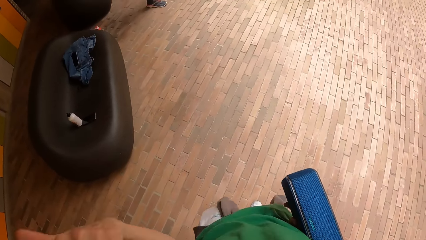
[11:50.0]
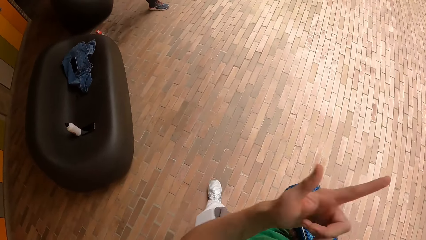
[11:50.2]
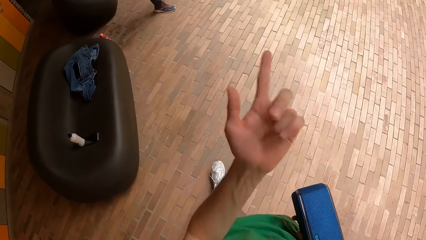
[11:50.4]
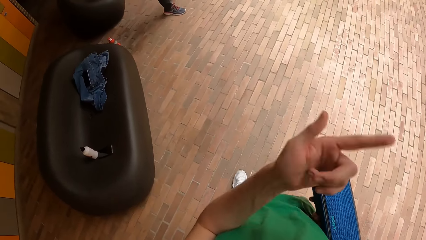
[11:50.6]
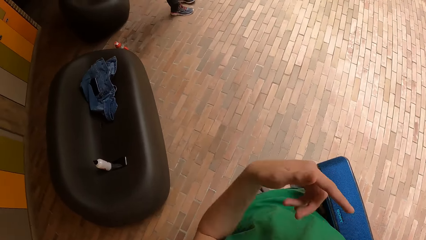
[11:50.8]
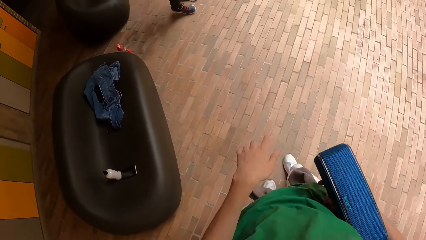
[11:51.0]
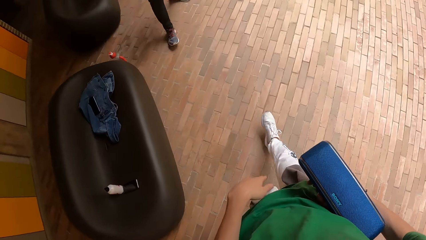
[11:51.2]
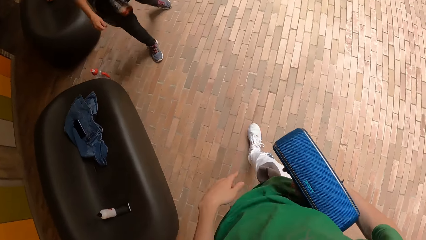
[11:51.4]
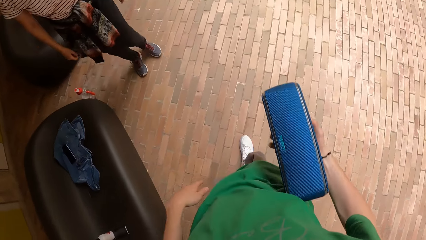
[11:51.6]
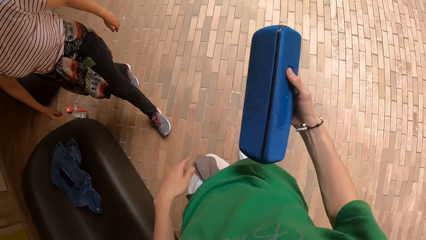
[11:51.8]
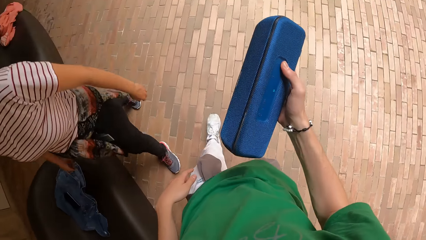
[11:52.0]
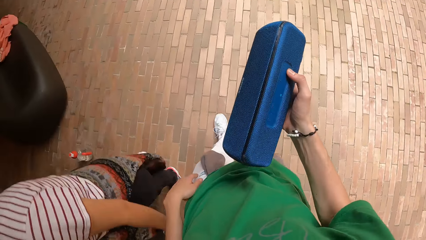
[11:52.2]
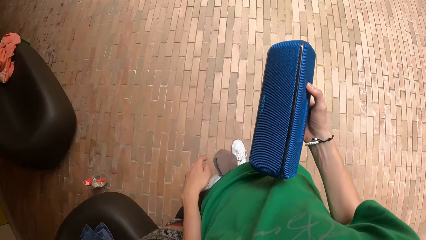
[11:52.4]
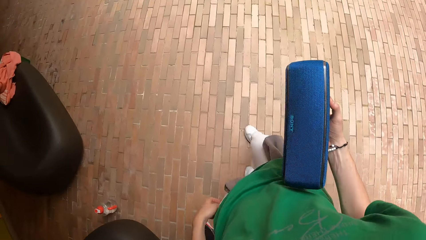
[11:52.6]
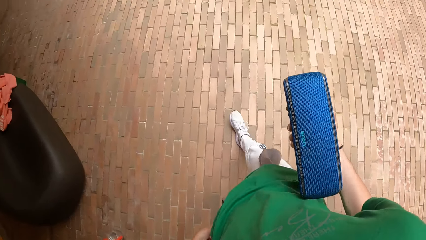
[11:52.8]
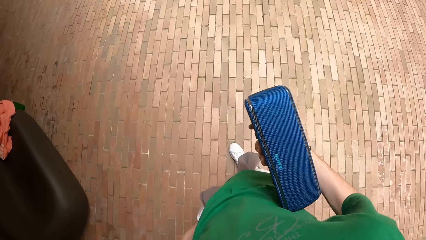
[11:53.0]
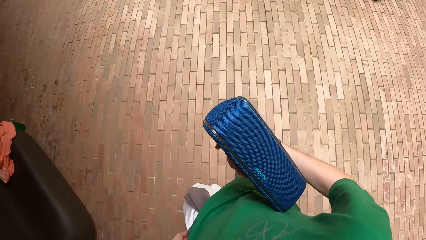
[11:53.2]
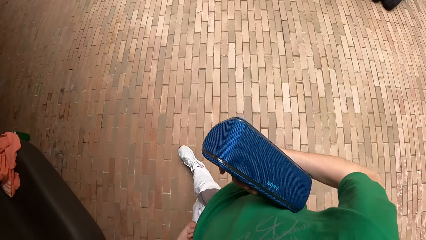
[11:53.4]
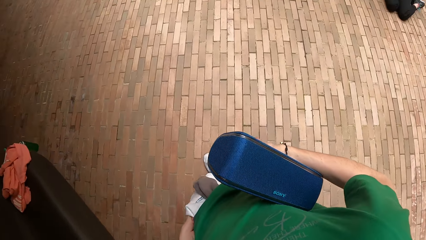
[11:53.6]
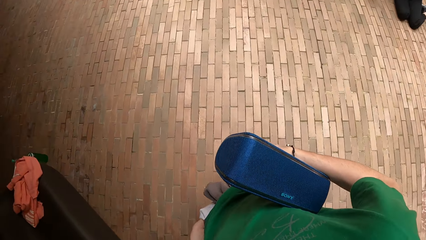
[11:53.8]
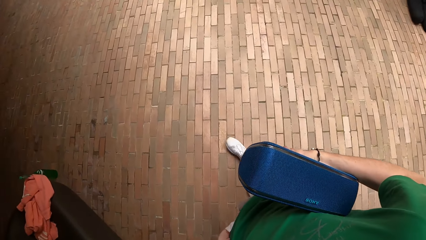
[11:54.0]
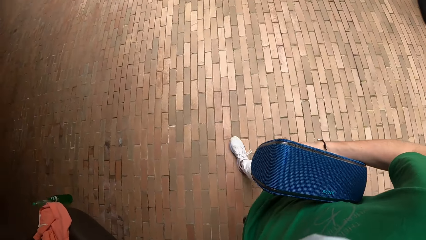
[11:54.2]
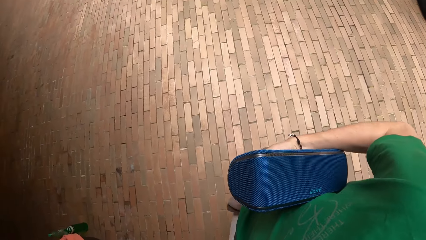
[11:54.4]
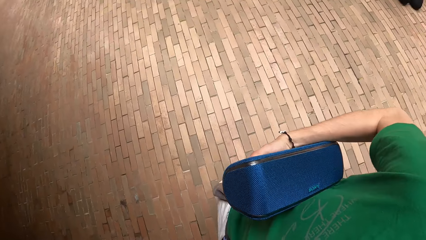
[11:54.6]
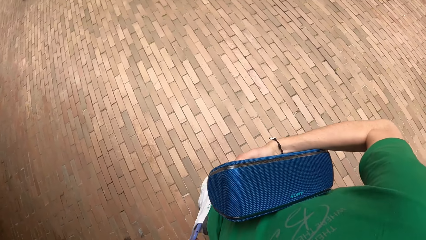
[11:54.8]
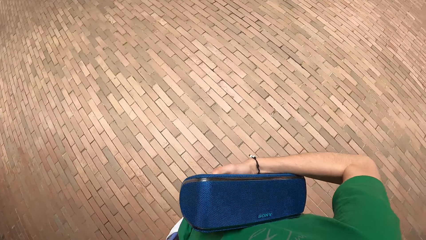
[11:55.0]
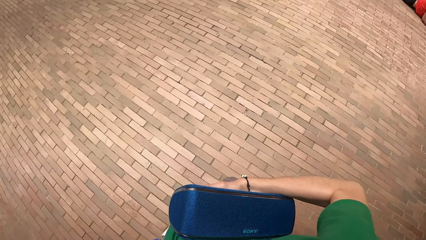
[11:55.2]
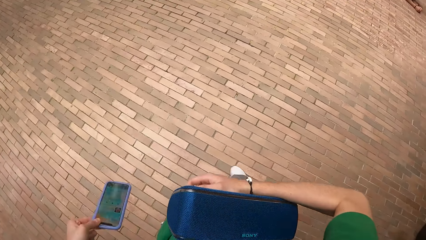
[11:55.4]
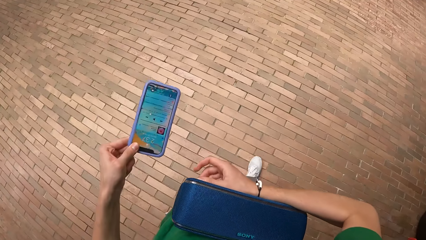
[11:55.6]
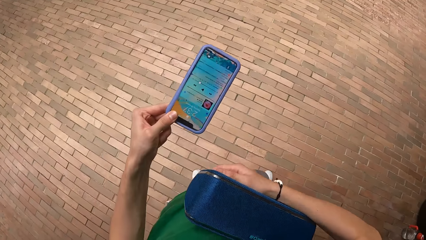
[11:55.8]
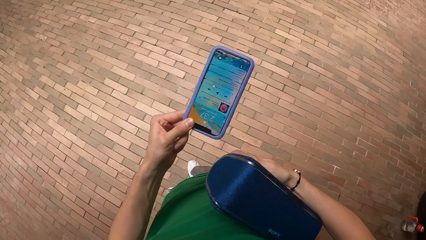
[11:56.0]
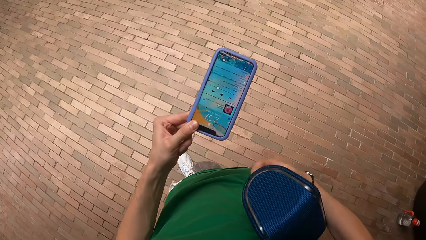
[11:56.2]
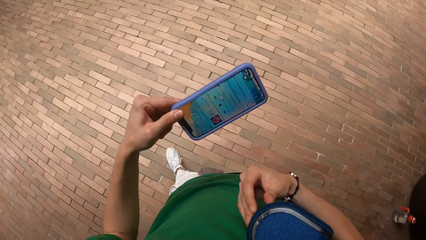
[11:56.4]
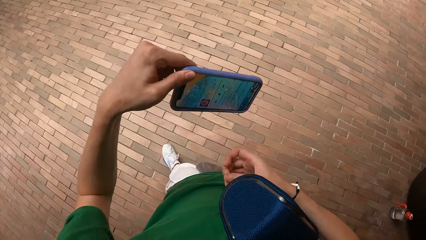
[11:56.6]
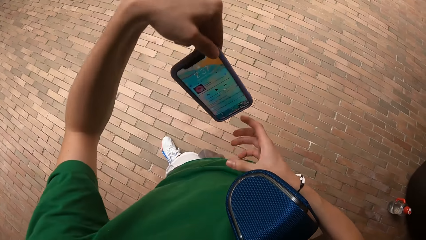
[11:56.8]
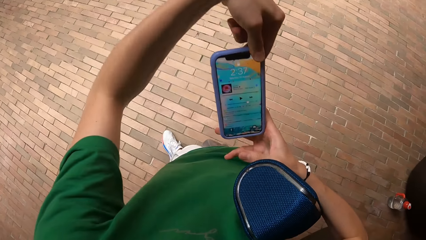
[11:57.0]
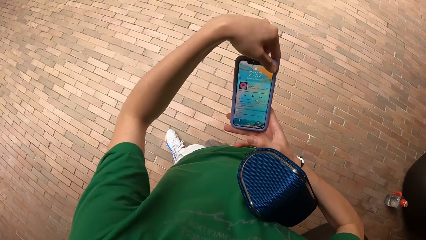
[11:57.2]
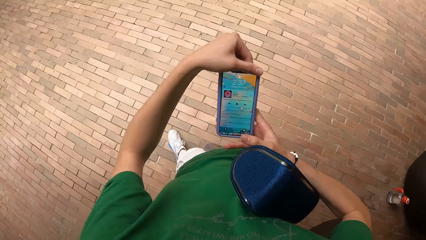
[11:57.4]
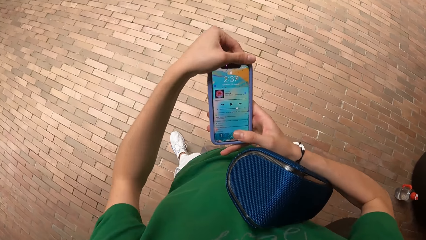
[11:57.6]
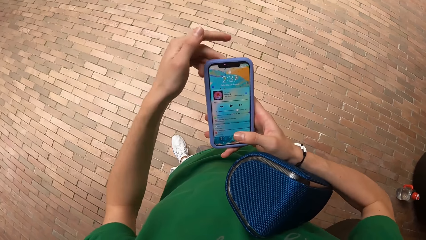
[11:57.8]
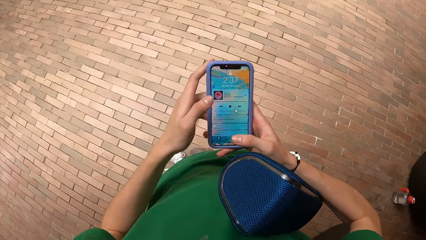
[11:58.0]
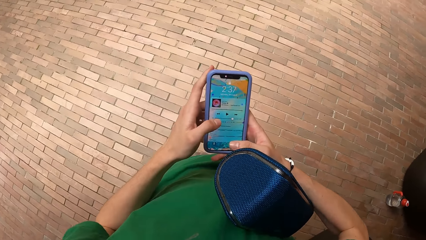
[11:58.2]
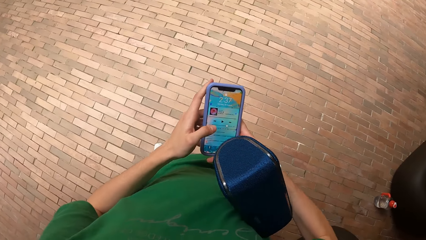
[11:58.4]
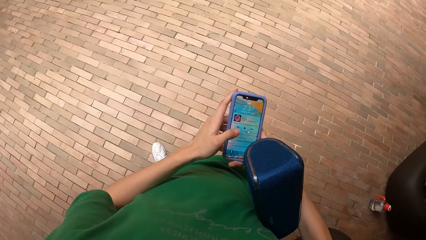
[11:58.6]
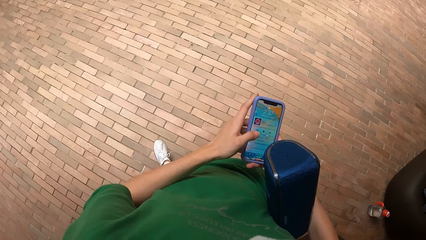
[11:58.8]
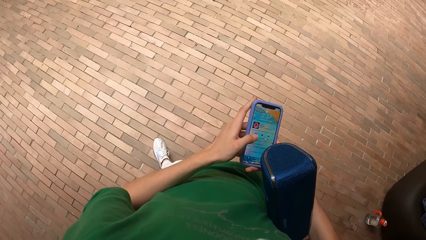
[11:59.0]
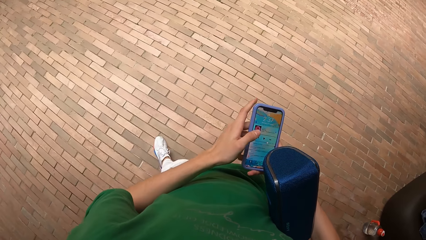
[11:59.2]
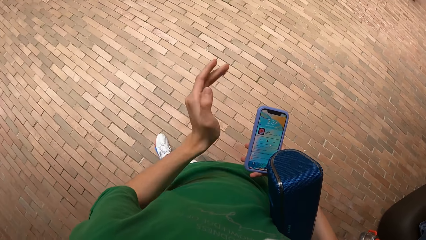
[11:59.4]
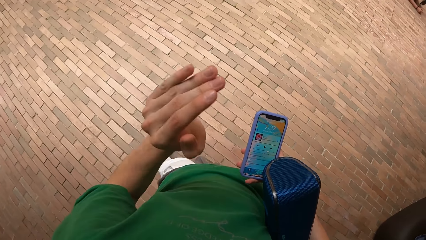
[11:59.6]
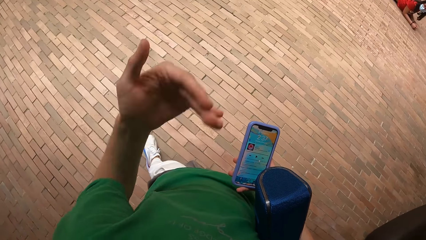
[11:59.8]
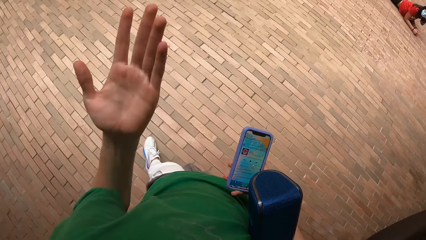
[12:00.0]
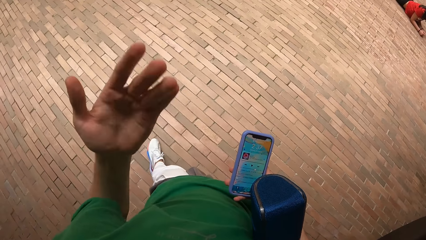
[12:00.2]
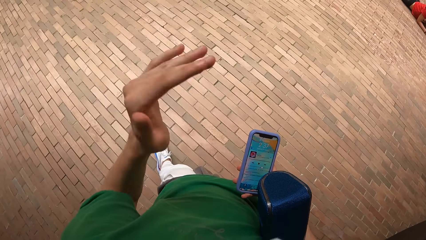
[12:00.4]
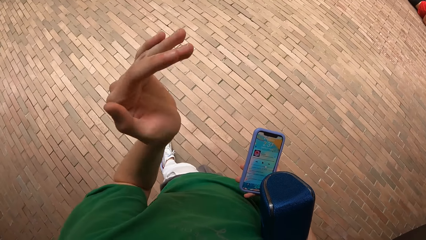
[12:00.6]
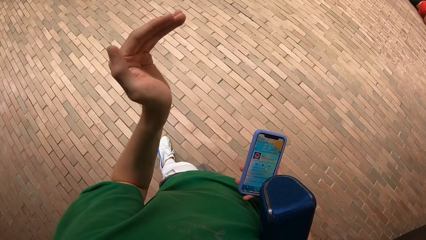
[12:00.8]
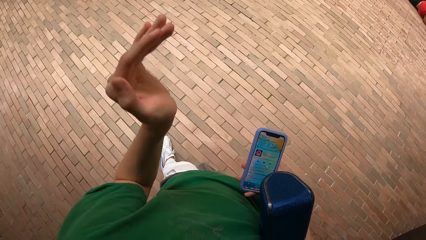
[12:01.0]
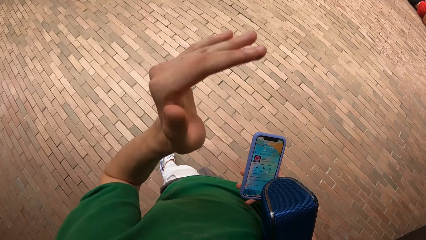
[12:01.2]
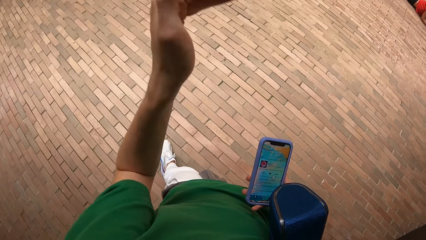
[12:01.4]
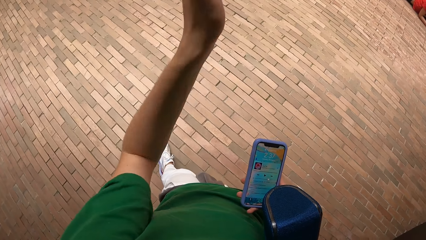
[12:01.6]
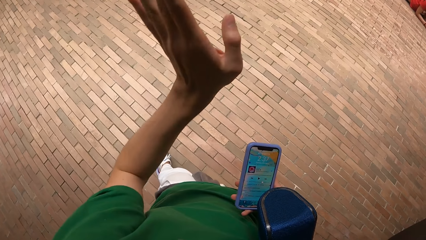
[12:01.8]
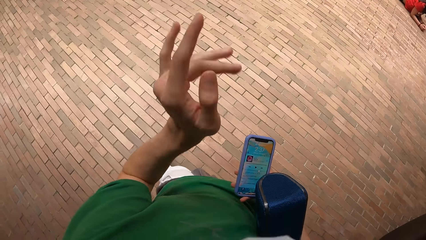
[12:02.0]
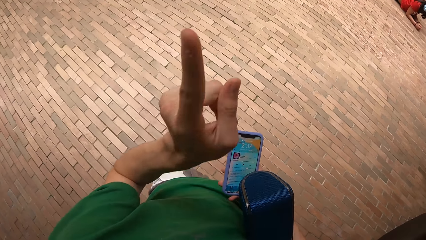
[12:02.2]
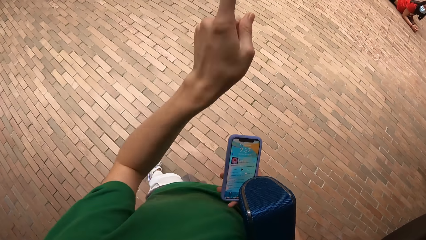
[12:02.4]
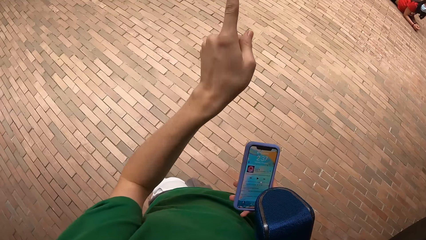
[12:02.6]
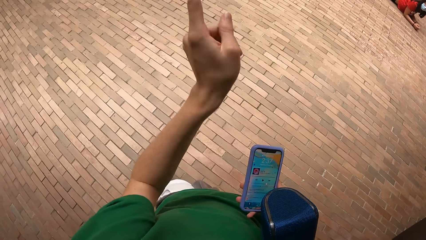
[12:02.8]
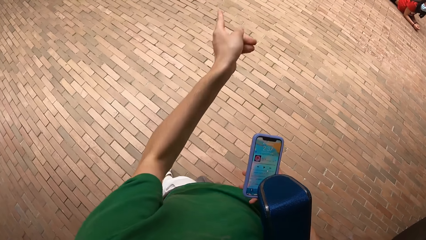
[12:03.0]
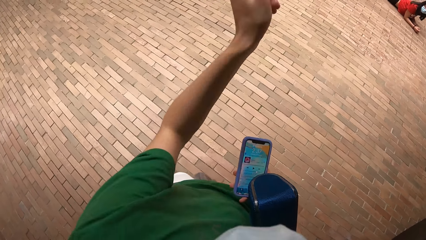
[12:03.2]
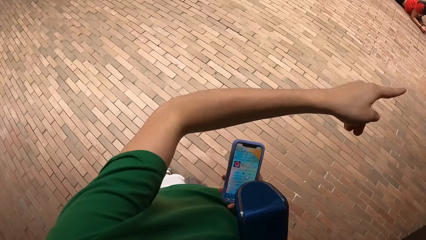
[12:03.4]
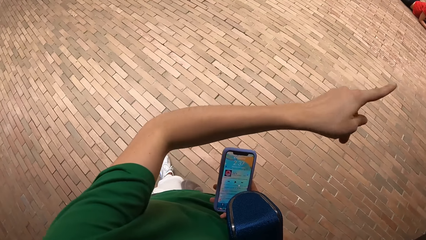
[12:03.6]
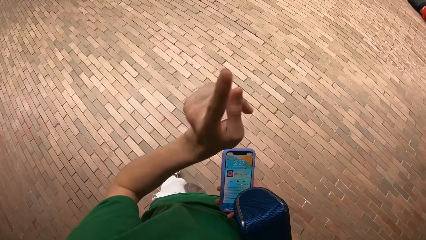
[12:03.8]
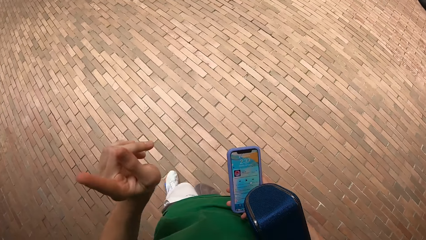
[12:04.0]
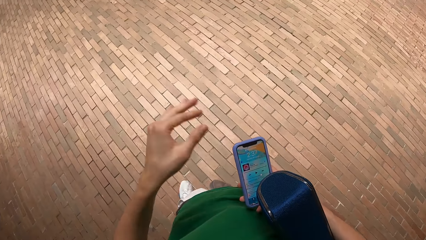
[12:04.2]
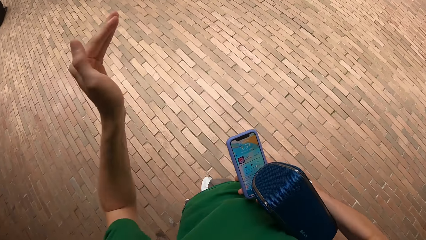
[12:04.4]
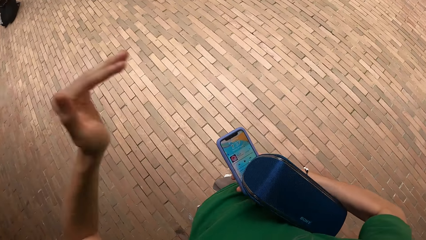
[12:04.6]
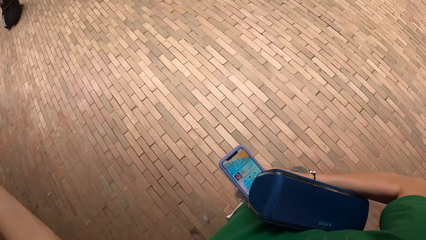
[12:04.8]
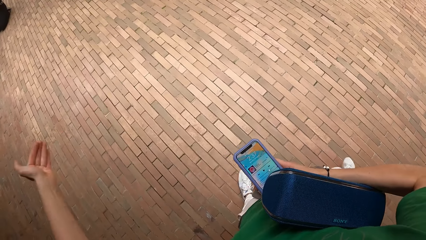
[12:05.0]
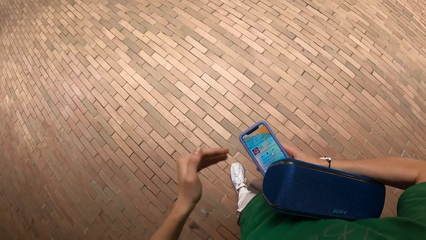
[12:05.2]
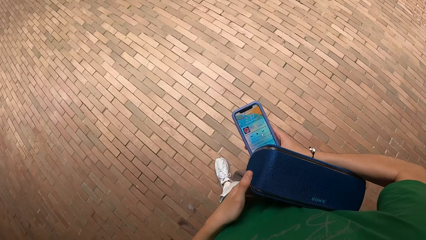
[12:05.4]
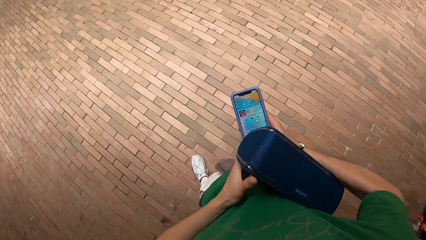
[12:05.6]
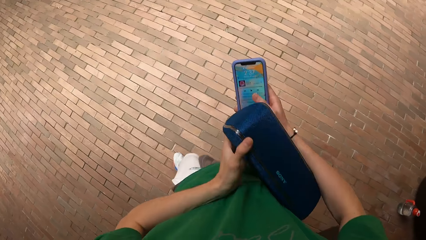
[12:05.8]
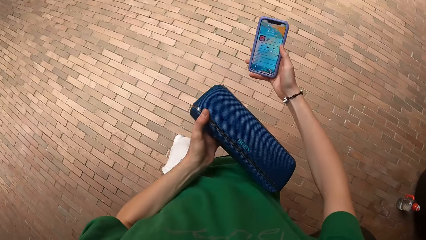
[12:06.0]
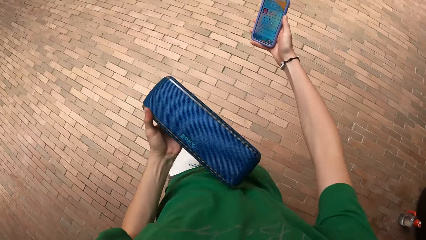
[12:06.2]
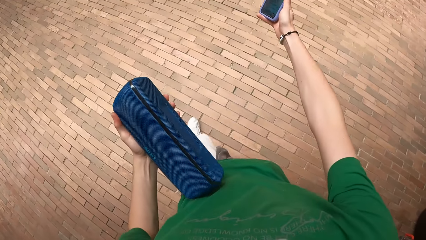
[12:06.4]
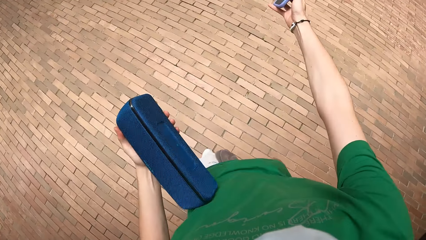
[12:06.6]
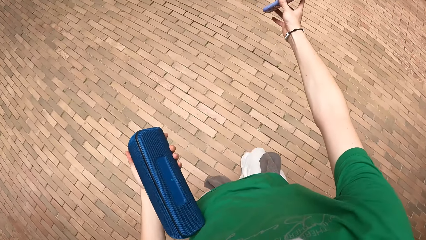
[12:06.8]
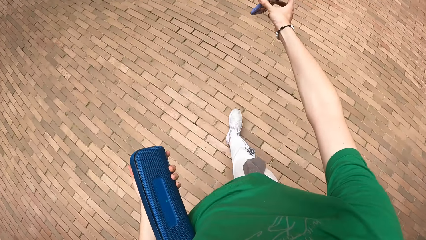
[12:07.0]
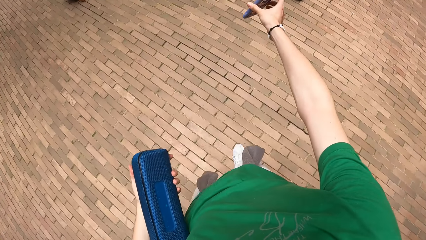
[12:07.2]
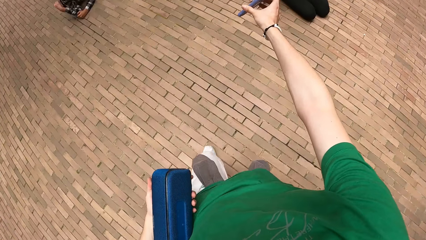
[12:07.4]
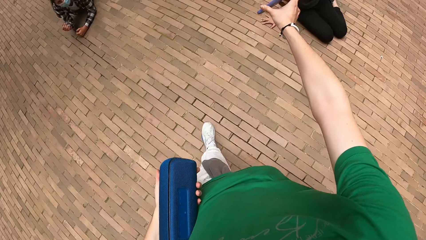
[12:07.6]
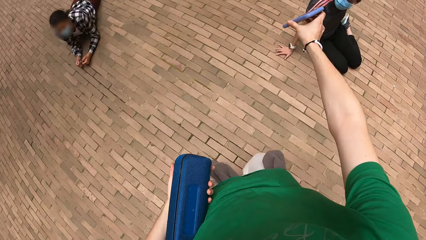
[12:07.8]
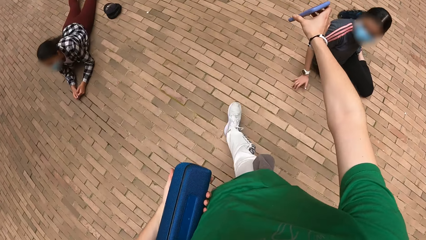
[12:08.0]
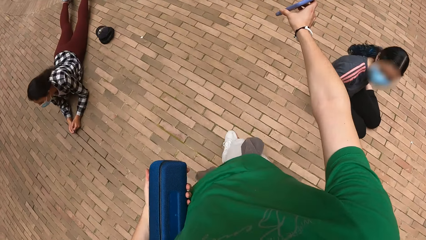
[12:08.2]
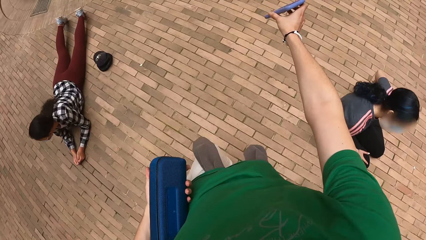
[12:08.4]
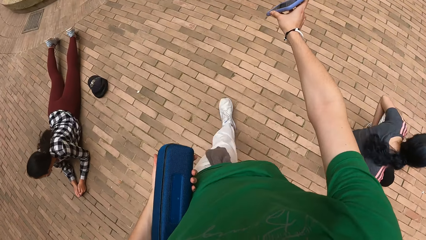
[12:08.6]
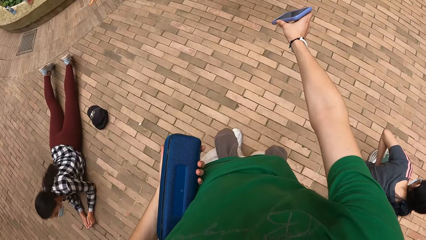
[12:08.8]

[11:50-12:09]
The camera wearer holds a phone with her left hand. She takes the phone from the pocket. She passes the phone from her left hand to her right hand. She operates the phone. She walks around the room.
